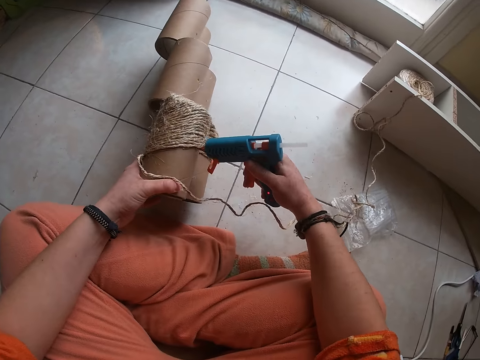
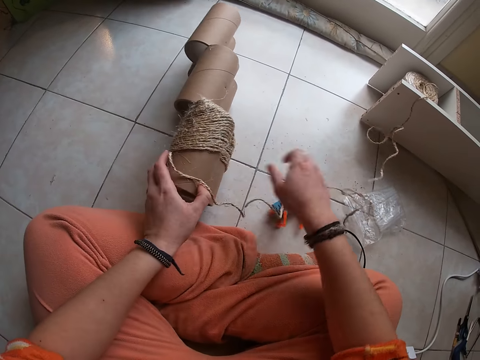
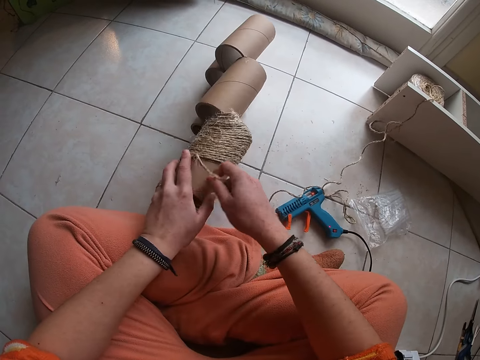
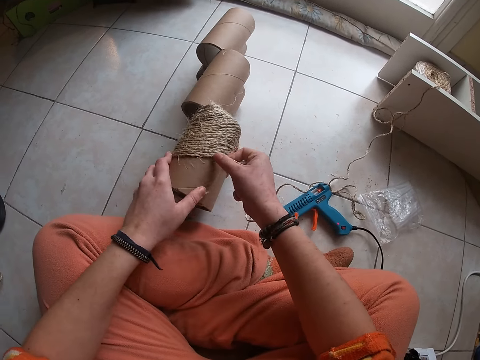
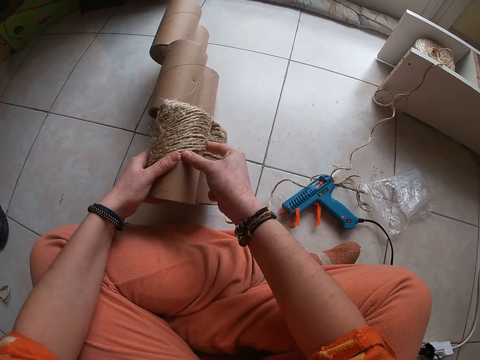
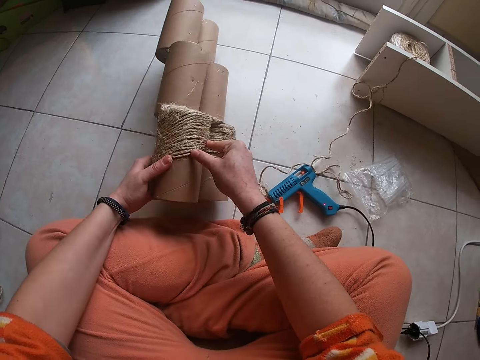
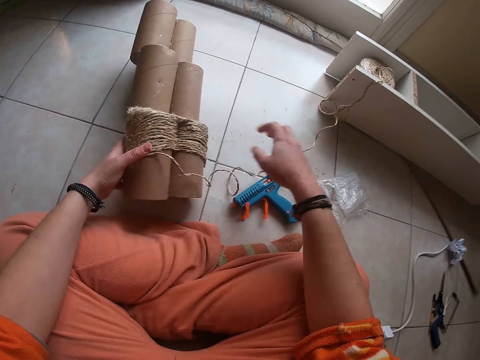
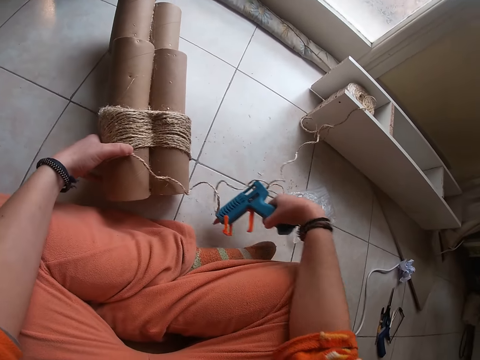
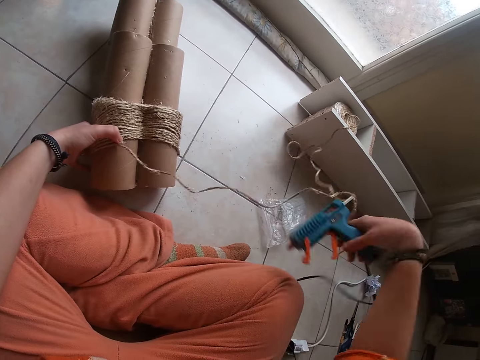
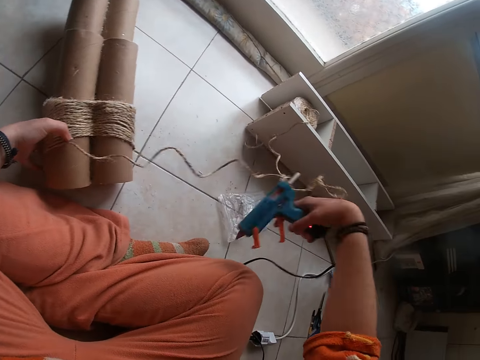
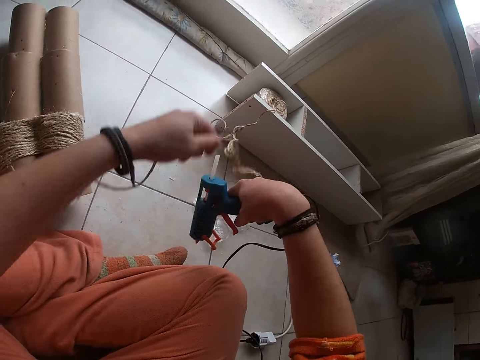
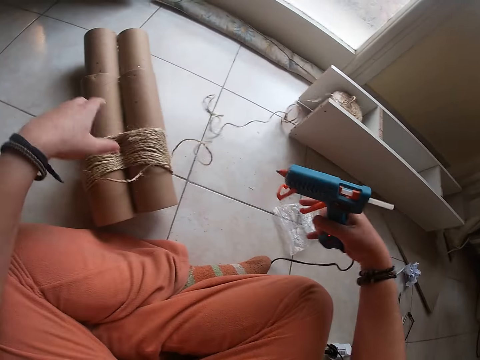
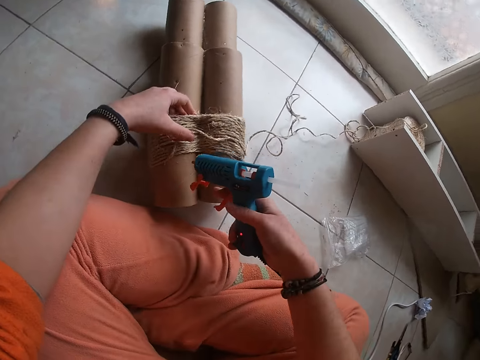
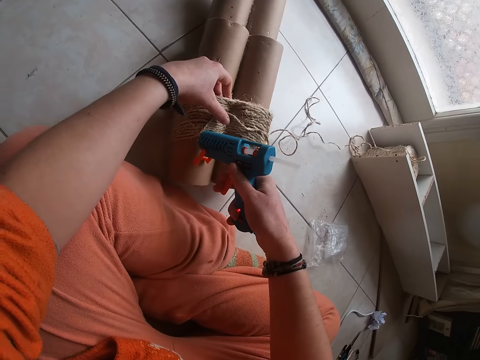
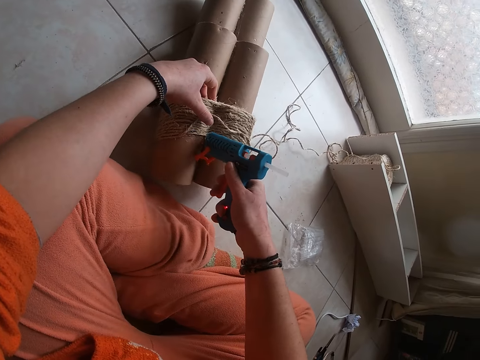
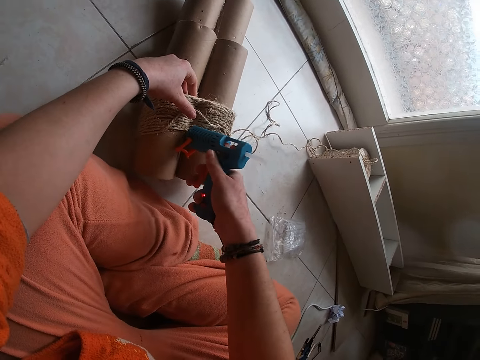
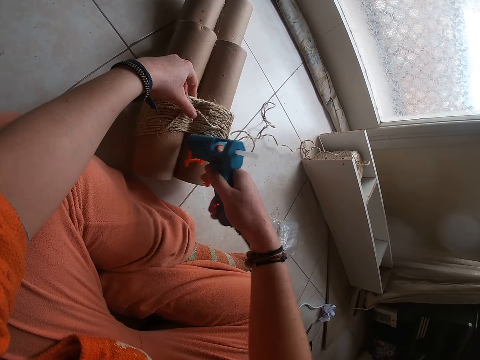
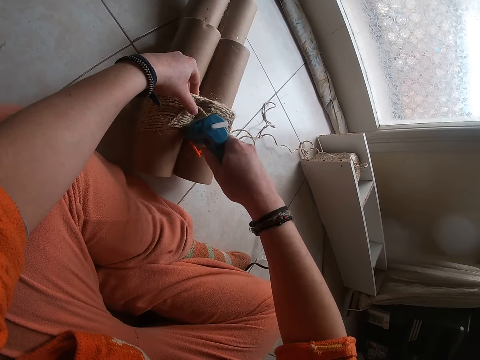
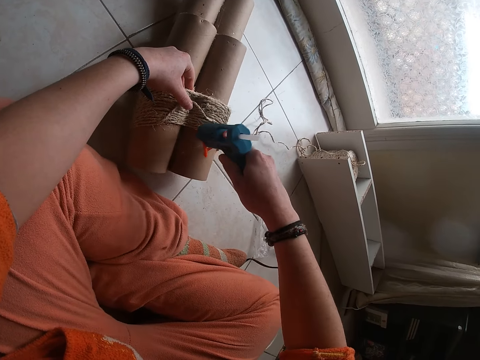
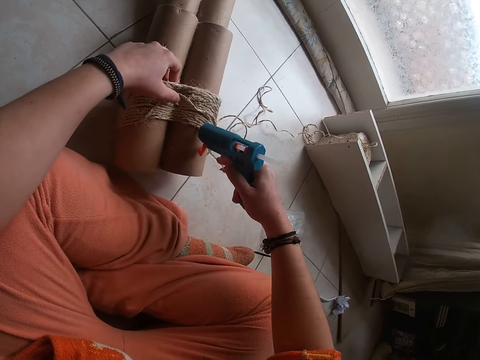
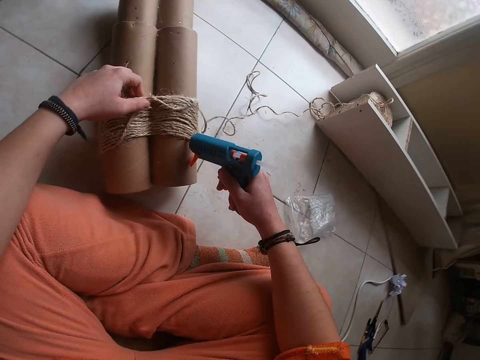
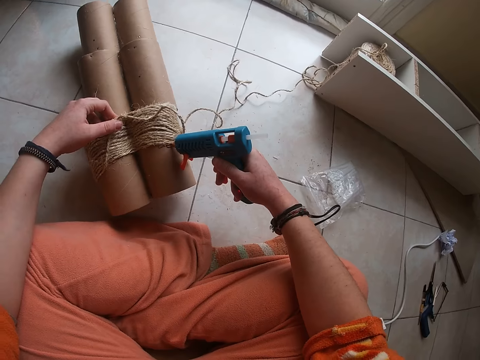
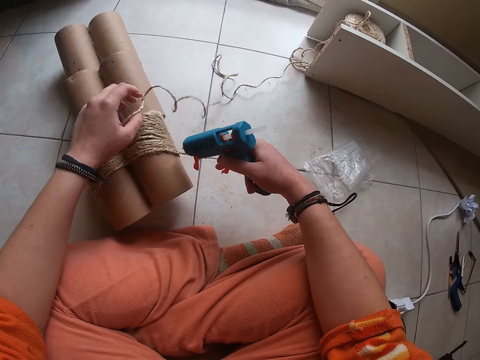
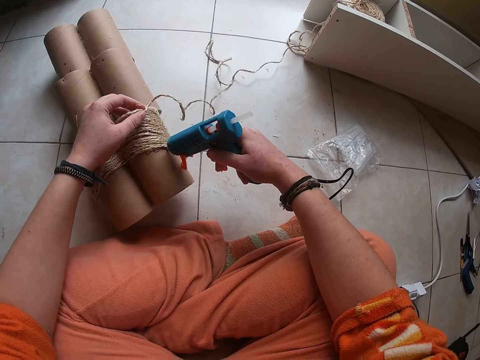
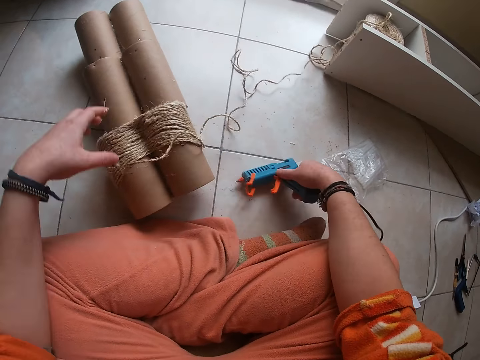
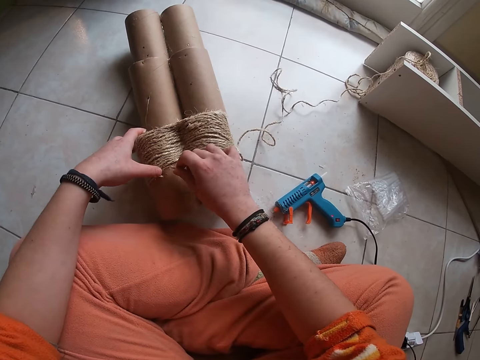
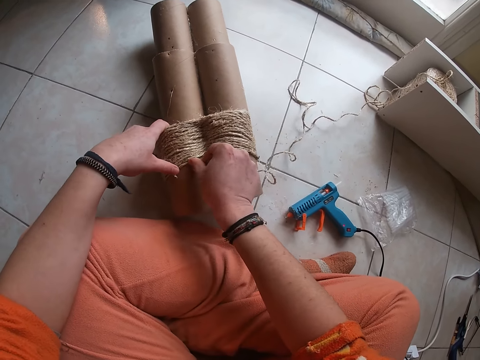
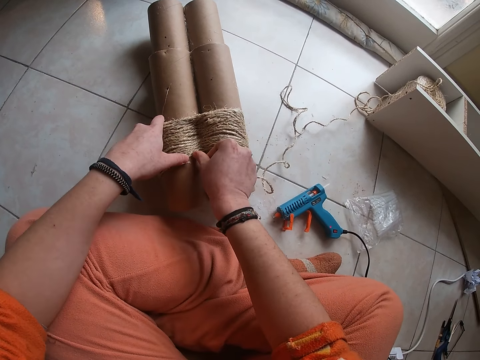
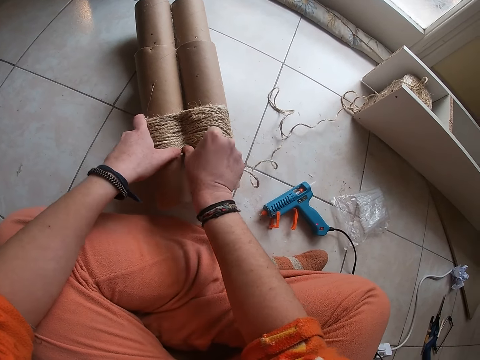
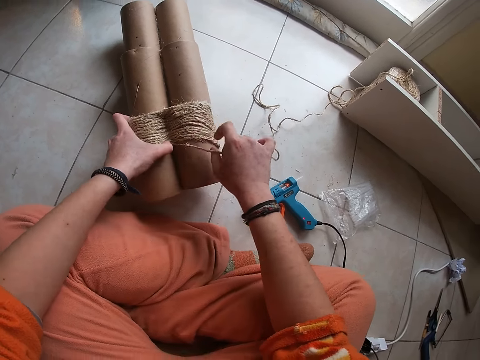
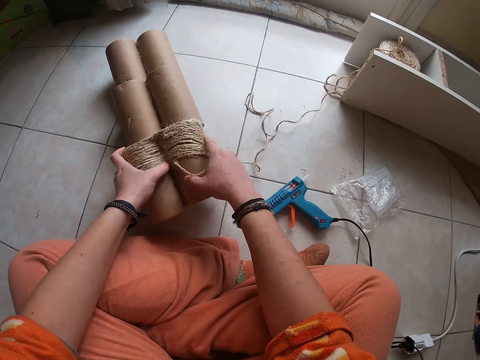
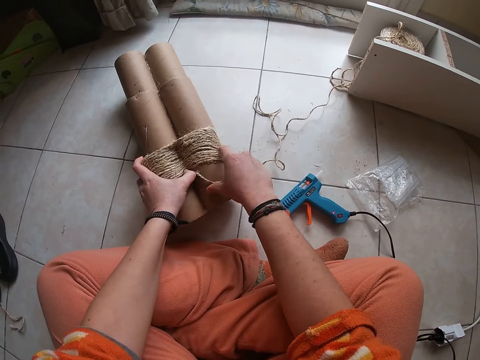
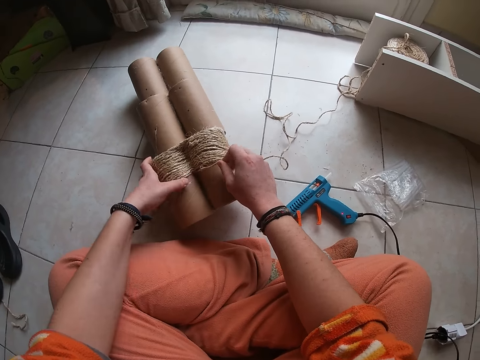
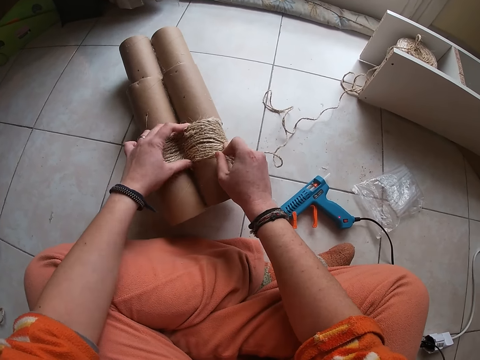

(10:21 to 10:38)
The camera wearer drops the glue gun or wrench on the floor with her right hand. She grabs the sisal rope with her right hand. She presses down the sisal rope on the cardboard craft tube with both hands. She grabs the glue gun from the floor with her right hand. She shakes the rope from the wrench. She lifts the sisal rope off the glue gun with her left hand. She lifts the sisal rope with her left hand. She applies glue on the cardboard craft tube with the glue gun in her right hand. She drops the glue gun on the floor with her right hand. She grabs the sisal rope with her right hand. She presses down the sisal rope on the cardboard craft tube with both hands.

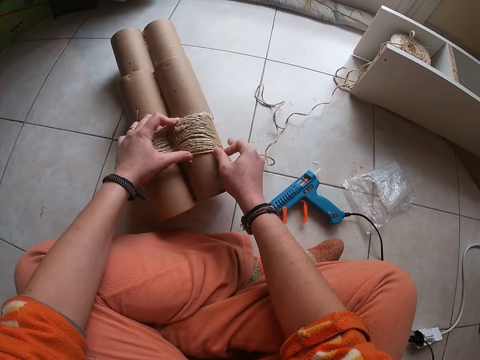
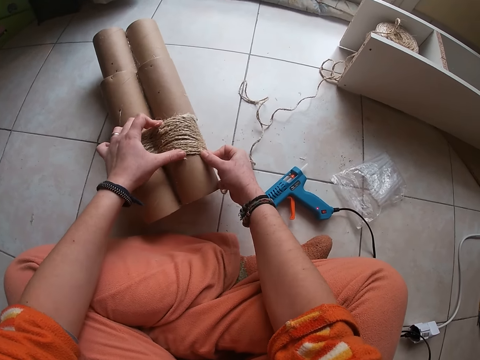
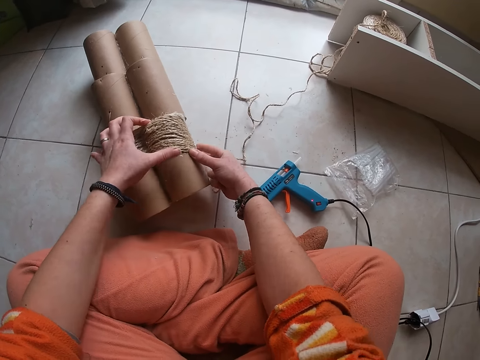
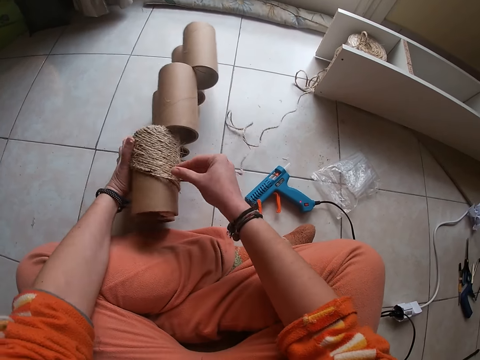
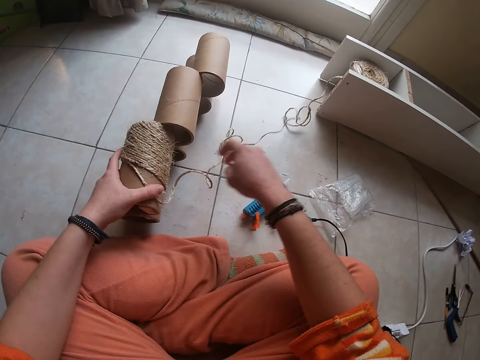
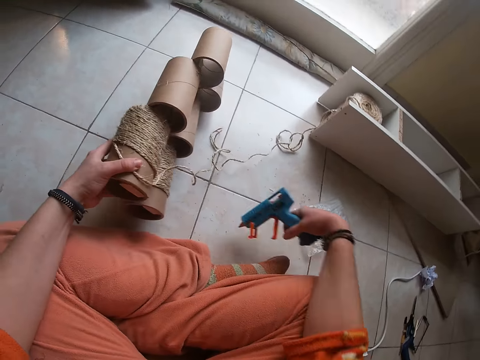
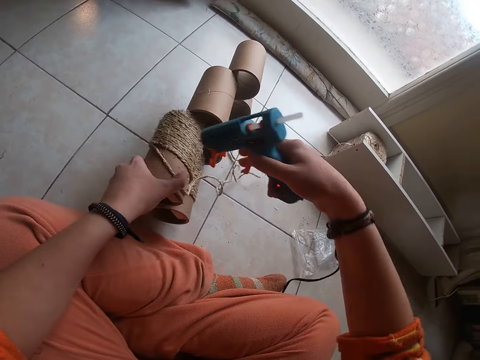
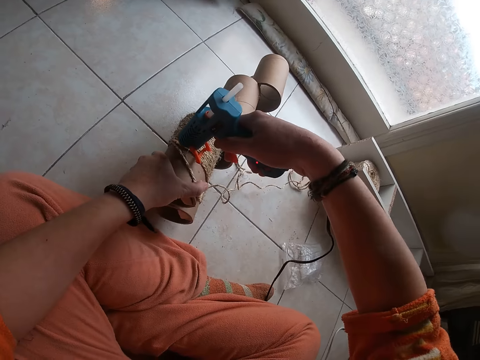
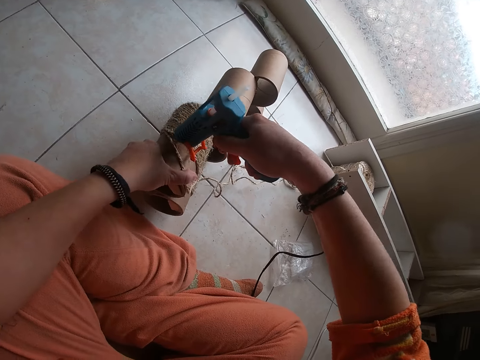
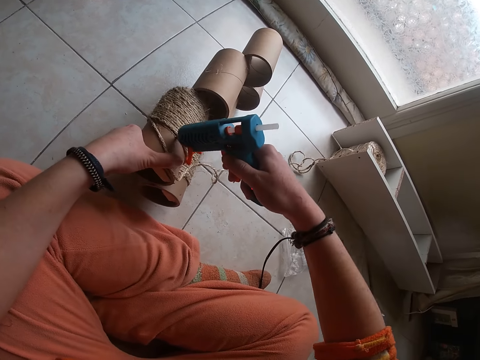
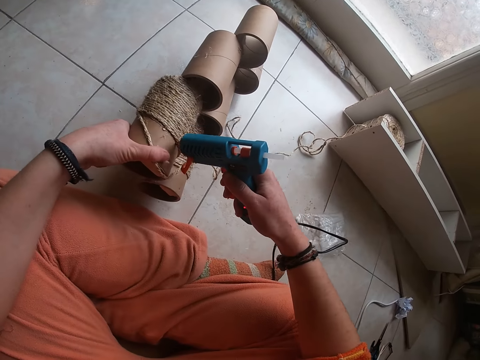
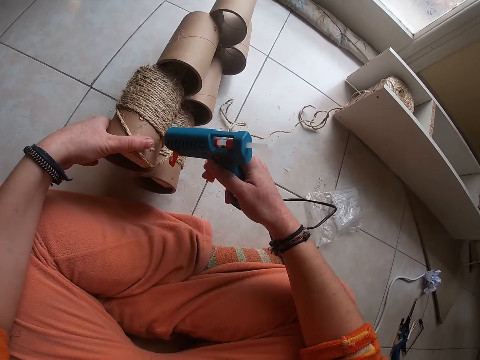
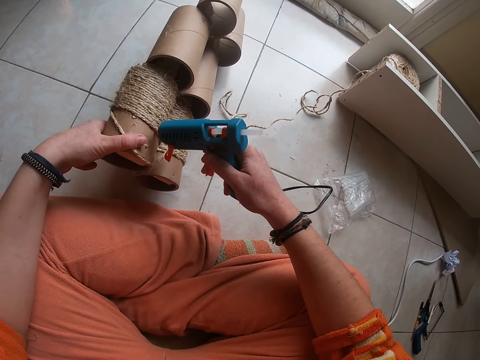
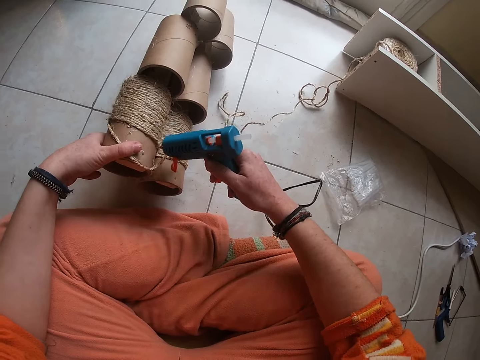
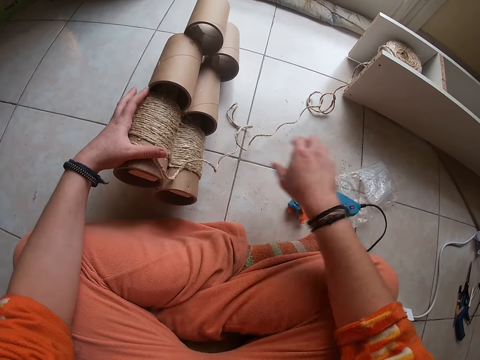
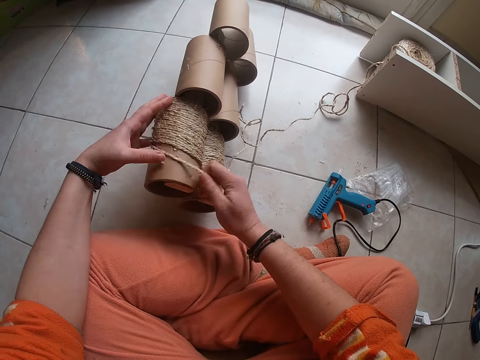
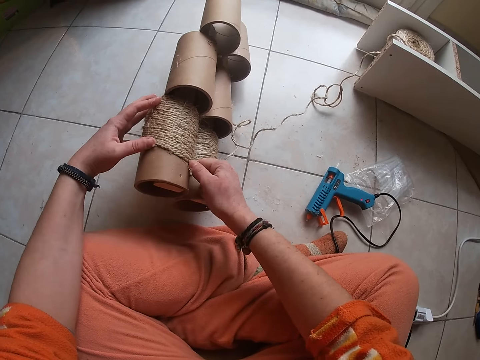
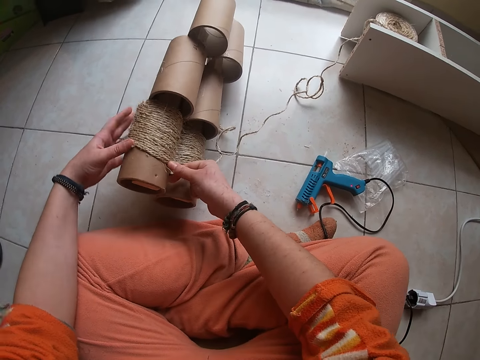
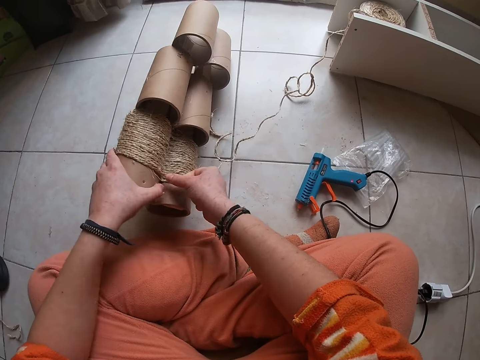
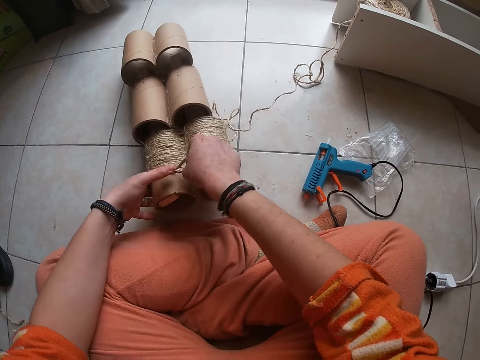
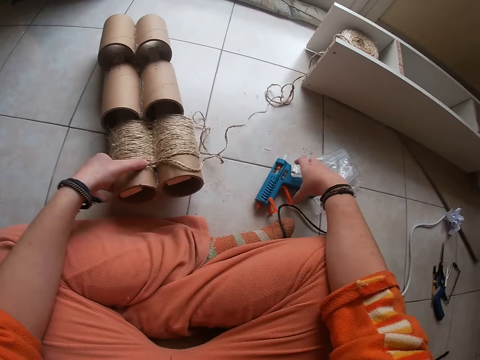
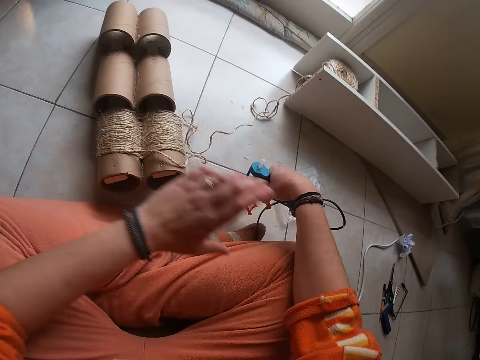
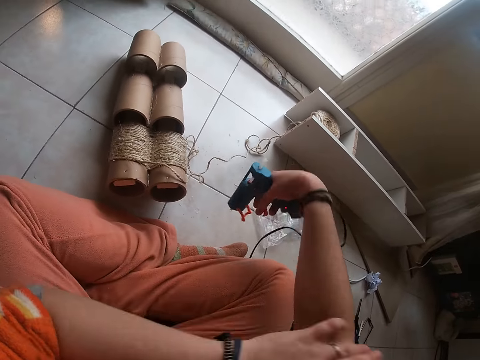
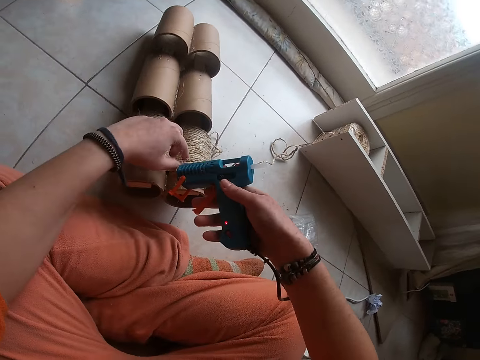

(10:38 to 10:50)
The camera wearer turns the cardboard craft tube with both hands. She grabs the glue gun from the floor with her right hand. She applies glue on the cardboard craft tube with the glue gun in her right hand. She drops the glue gun on the floor with her right hand. She grabs the sisal rope with her right hand. She presses down the sisal rope on the cardboard craft tube with both hands. She grabs the glue gun from the floor with her right hand. She rolls up her right sleeve with her left hand. She lifts the sisal rope with her left hand.
